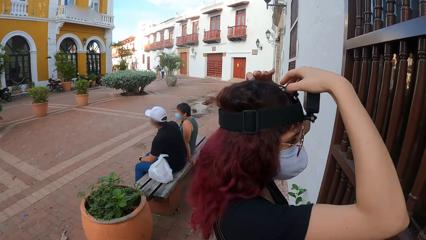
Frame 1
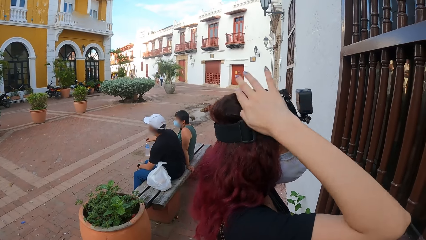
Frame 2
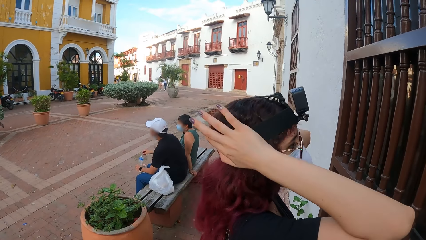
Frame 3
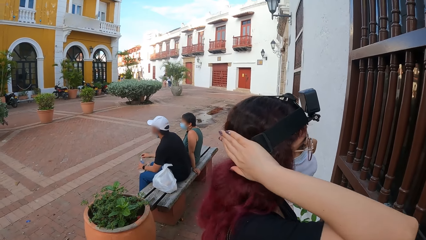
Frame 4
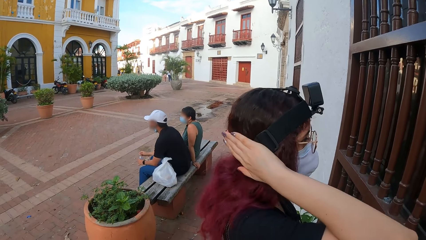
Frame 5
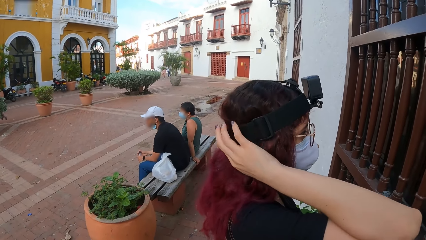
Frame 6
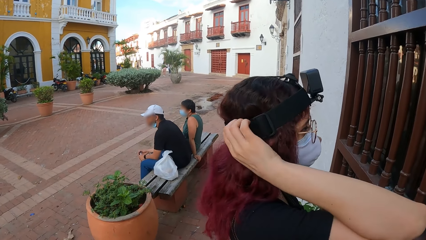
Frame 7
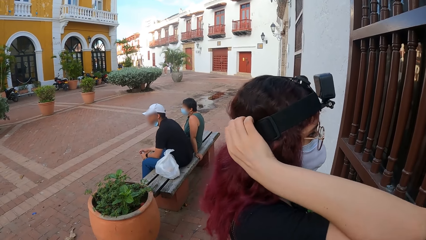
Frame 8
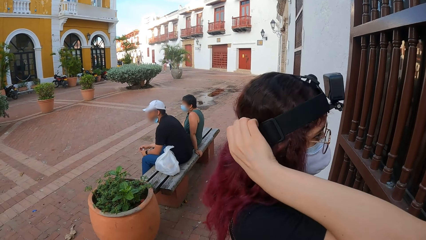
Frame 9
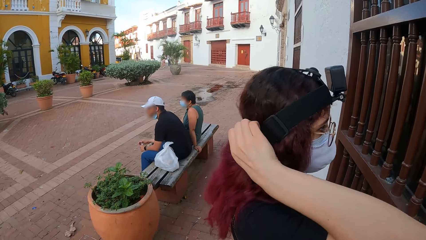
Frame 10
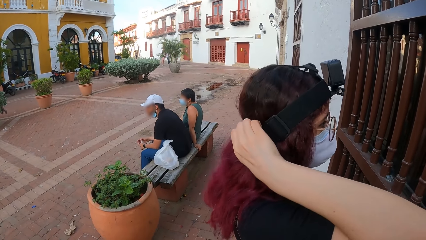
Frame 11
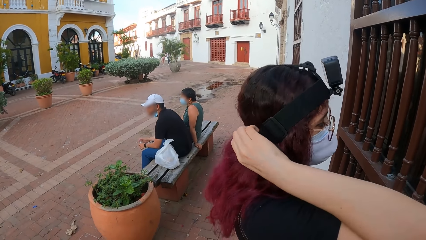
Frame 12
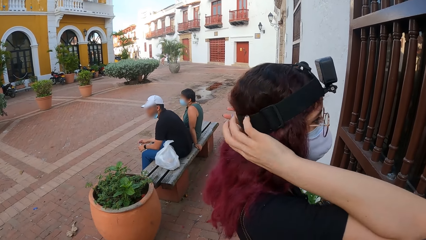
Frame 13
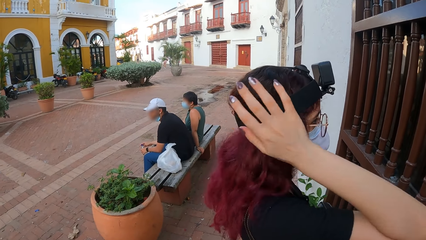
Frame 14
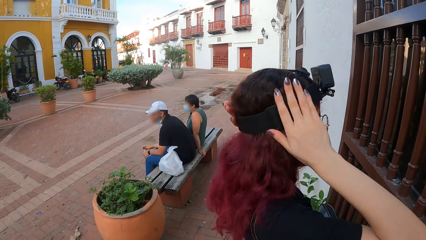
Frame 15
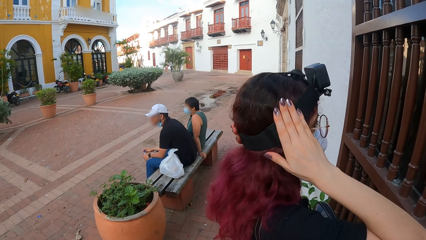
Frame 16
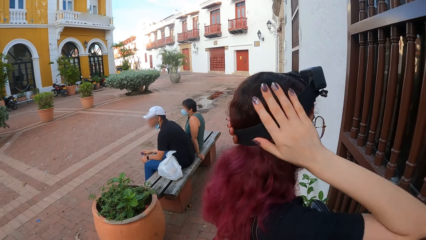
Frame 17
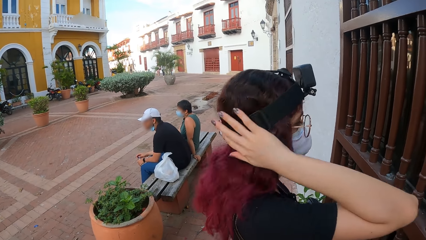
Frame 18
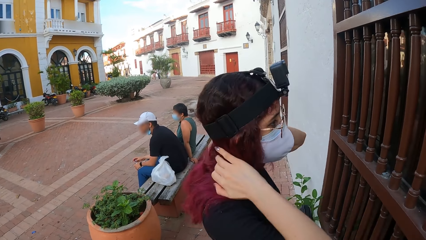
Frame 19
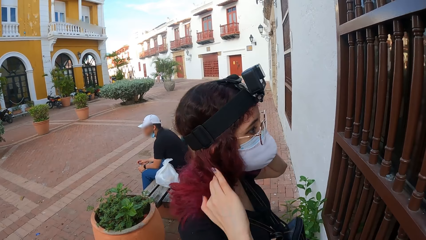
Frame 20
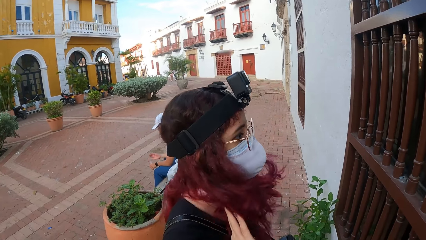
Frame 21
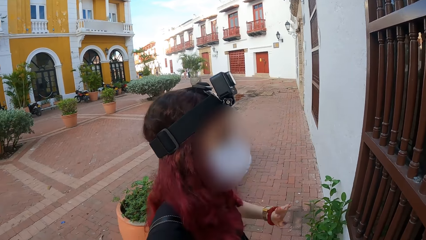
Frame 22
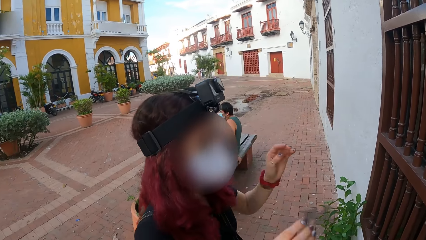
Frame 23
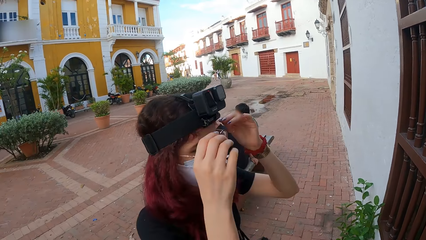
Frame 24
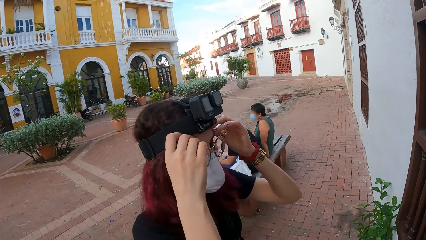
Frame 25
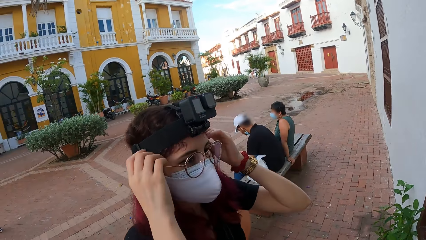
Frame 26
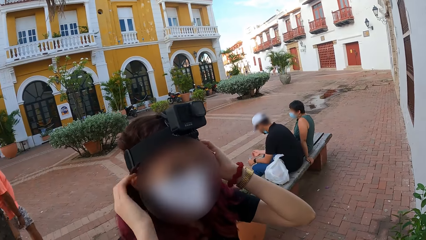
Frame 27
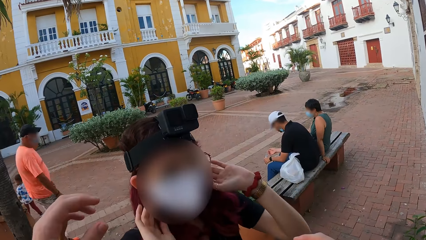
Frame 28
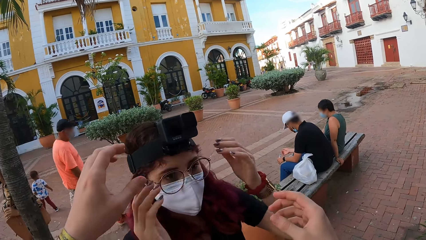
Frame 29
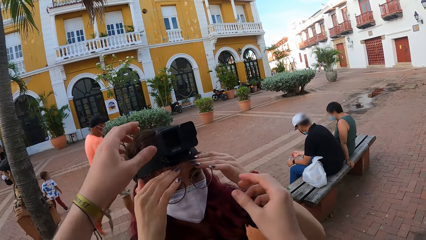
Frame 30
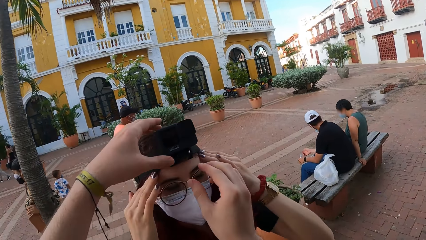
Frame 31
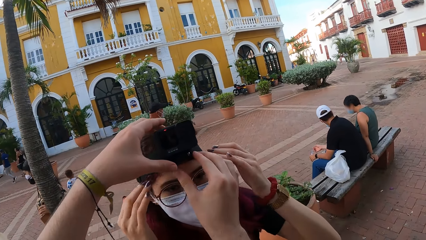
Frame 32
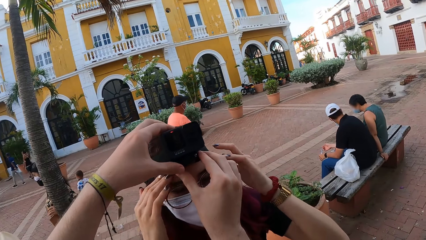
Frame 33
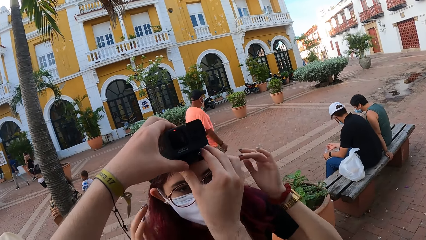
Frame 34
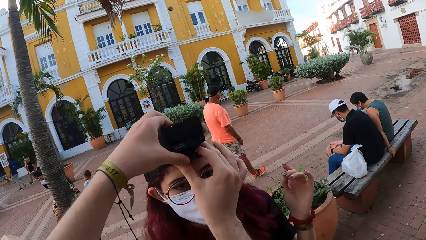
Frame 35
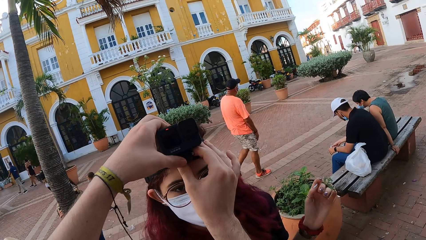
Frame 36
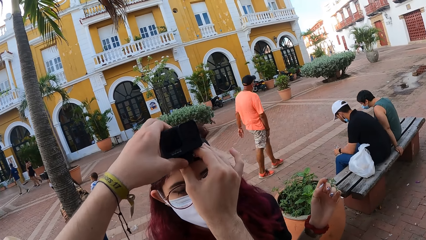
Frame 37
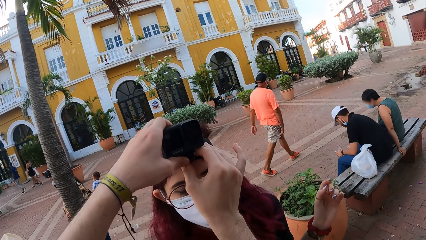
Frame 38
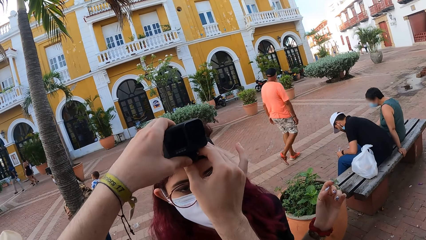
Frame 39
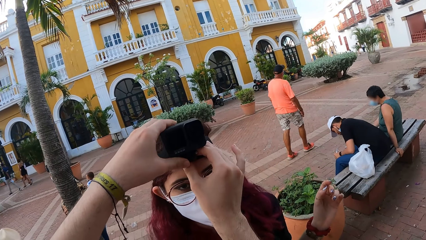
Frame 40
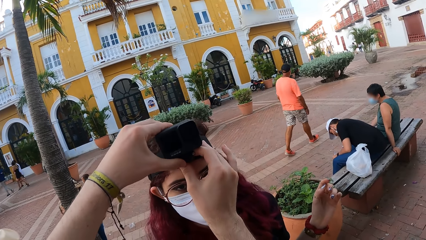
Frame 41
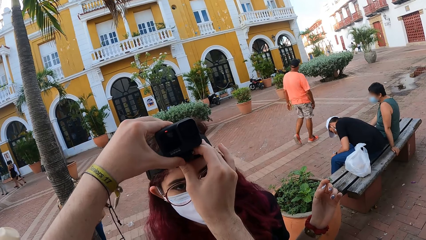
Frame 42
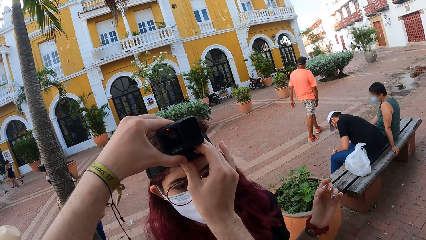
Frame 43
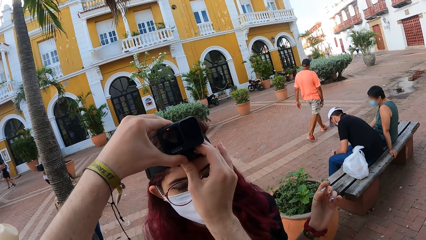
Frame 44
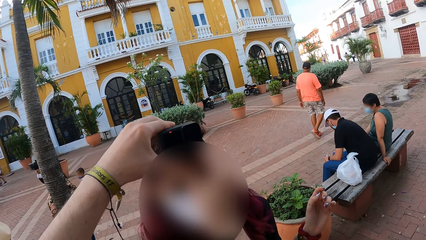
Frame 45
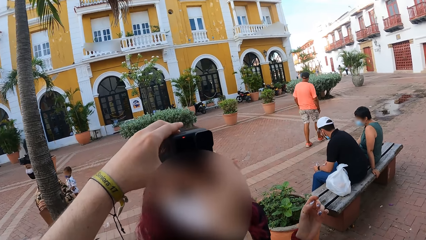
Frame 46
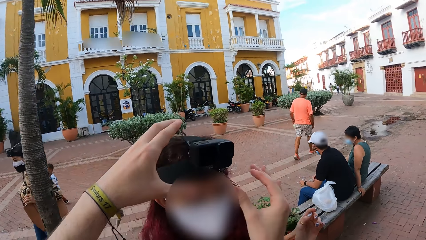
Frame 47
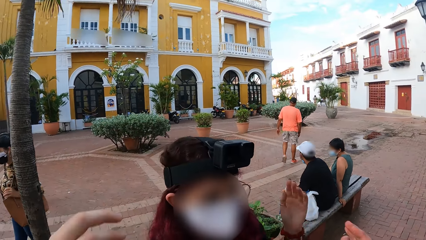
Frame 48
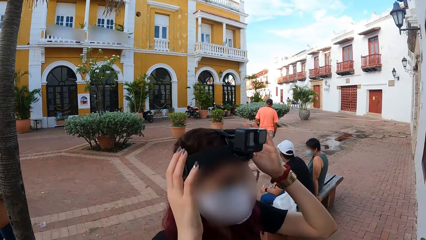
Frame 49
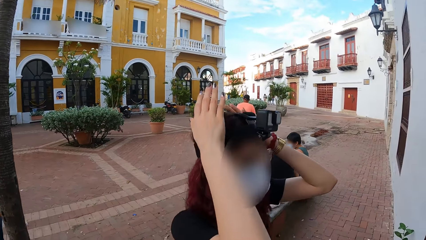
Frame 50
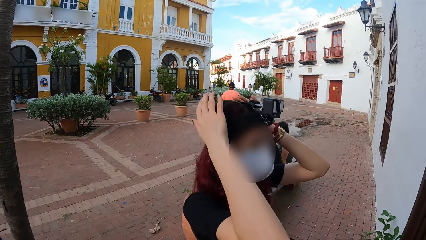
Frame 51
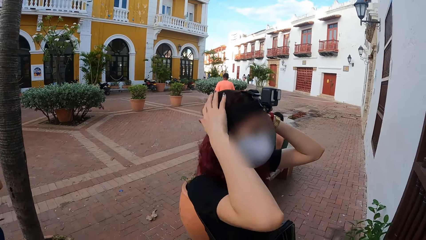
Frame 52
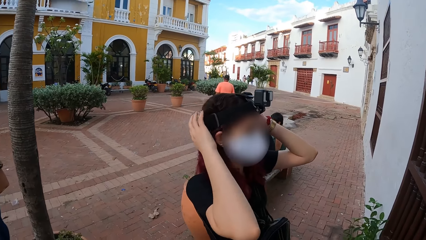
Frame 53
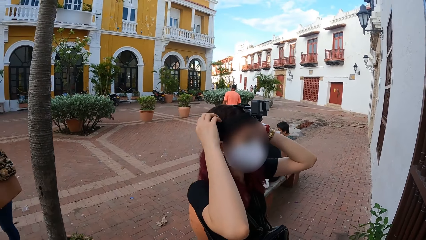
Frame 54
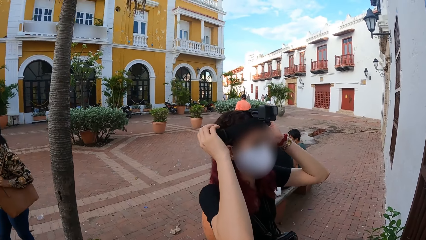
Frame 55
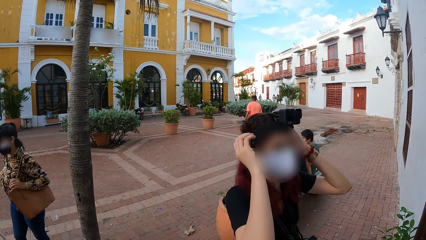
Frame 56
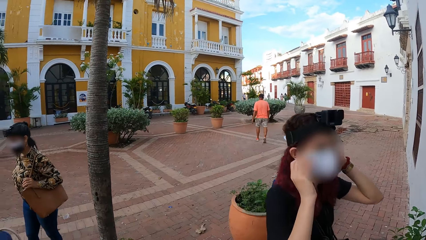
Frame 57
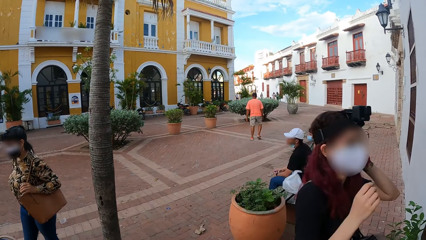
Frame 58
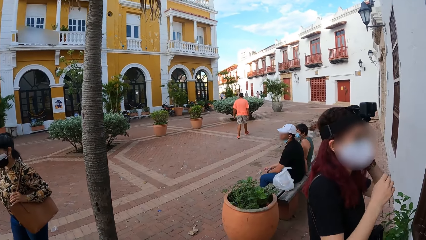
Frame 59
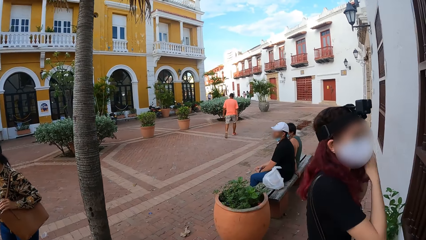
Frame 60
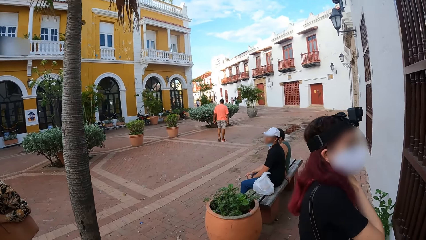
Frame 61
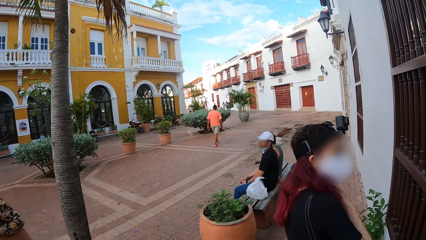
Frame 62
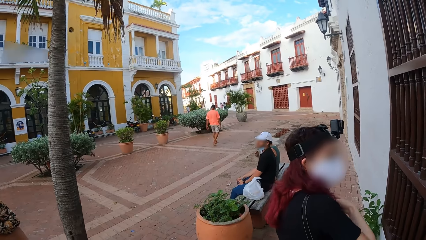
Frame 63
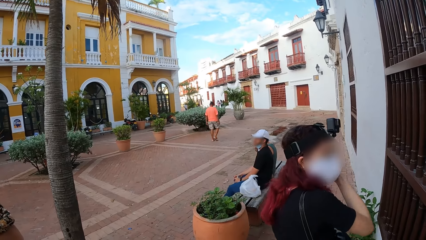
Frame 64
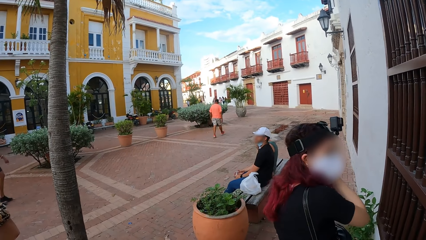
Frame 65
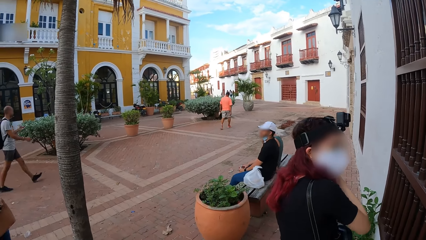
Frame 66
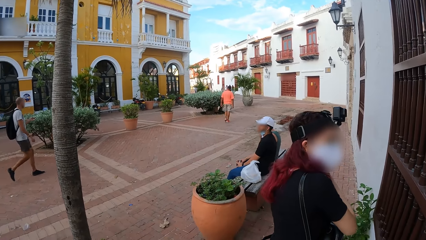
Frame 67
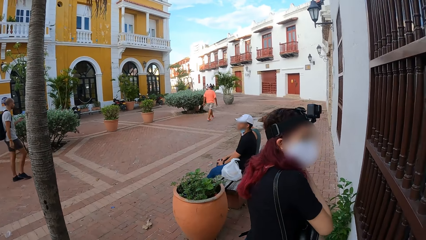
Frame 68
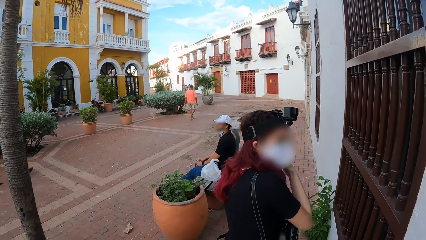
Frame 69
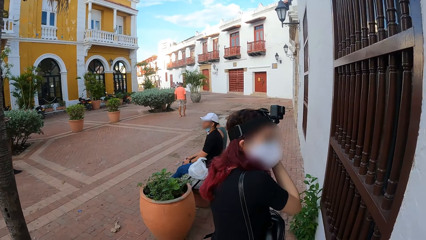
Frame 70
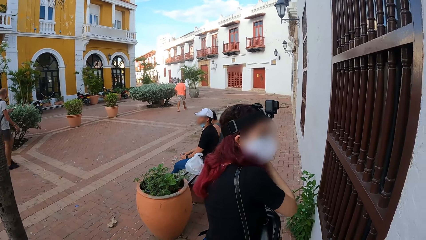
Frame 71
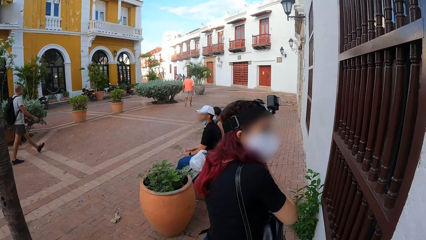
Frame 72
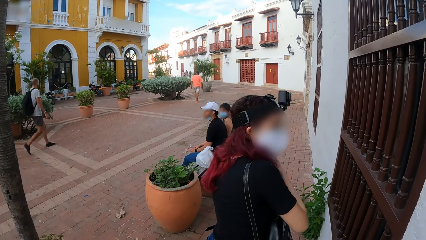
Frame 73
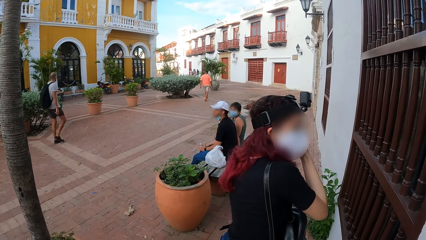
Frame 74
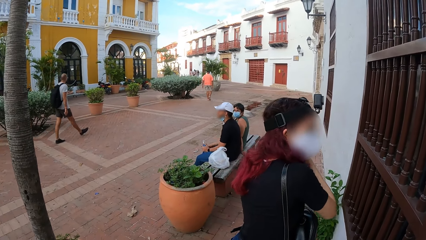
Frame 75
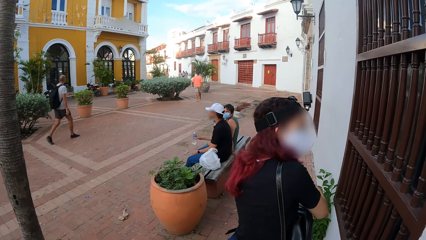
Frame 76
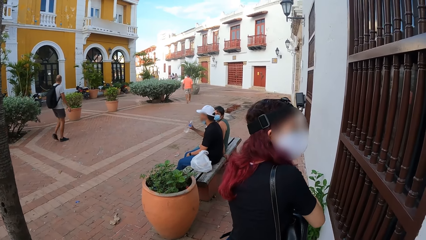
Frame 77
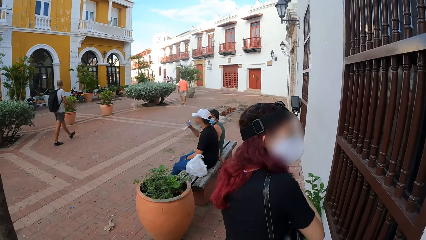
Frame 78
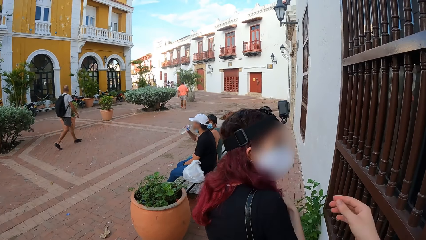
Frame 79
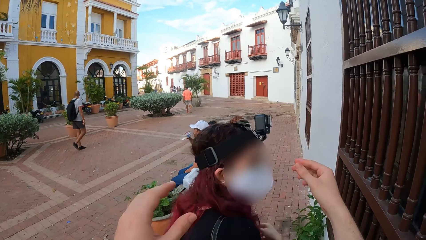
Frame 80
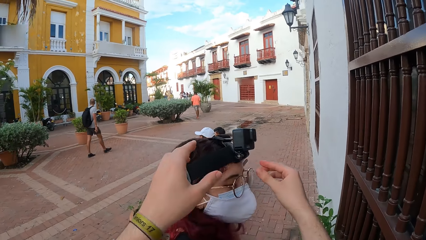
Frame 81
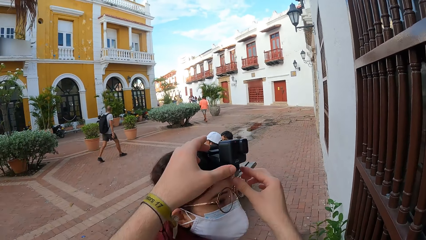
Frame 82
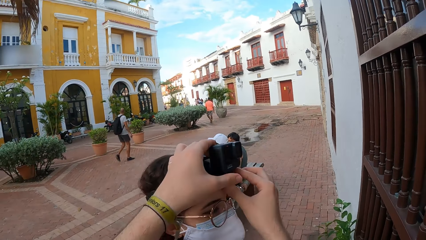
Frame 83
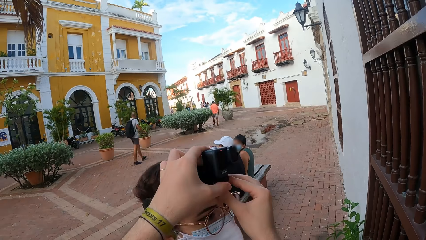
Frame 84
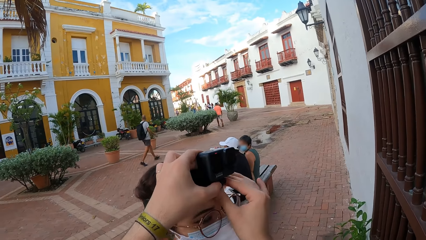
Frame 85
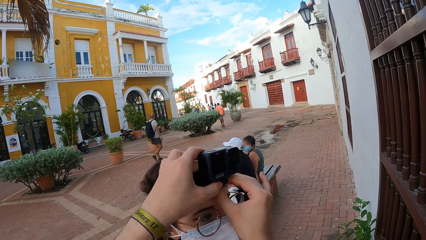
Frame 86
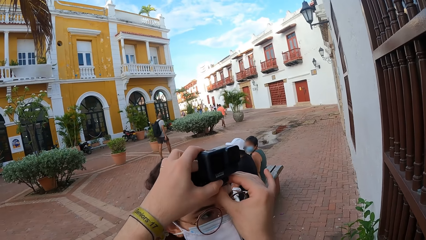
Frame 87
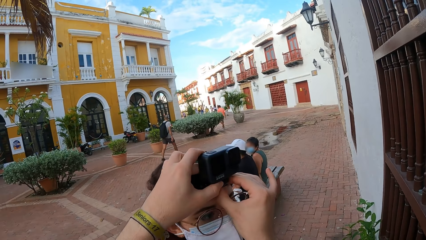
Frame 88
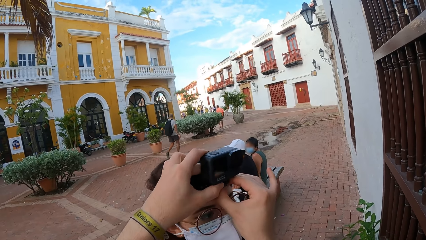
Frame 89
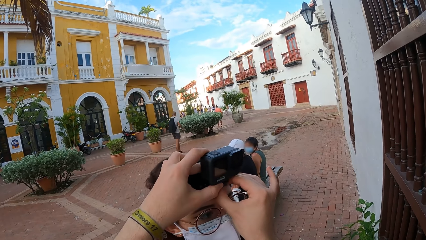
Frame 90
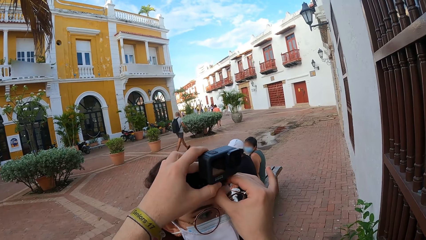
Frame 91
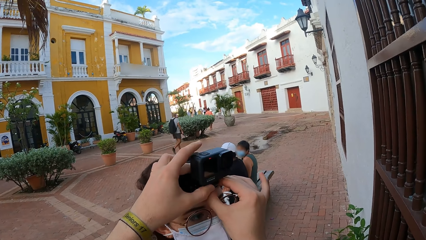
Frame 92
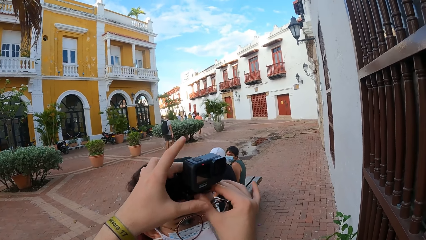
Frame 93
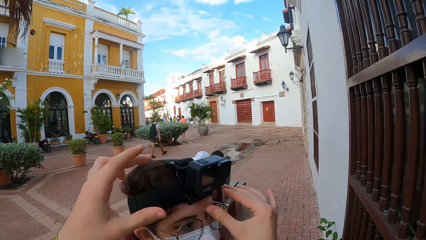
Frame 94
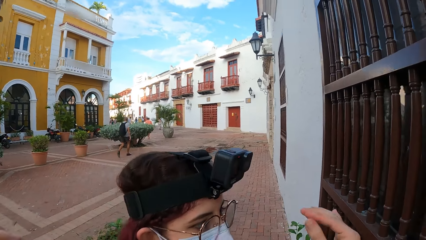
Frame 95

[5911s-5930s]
The woman fixes the camera on the head. The woman touches her hair with both hands. She touches her face with both hands. The camera wearer adjusts the camera on the woman's head with both hands. The woman touches her hair with both hands. The camera wearer adjusts the camera on the woman's head with both hands.
